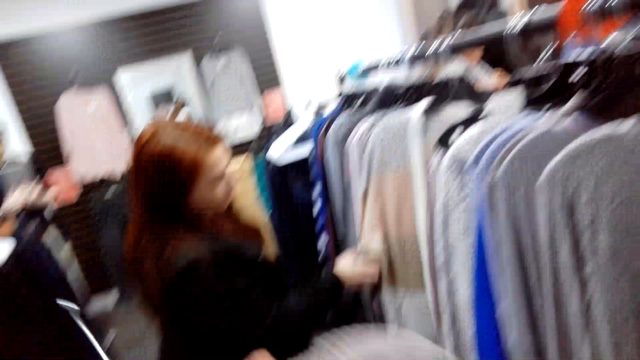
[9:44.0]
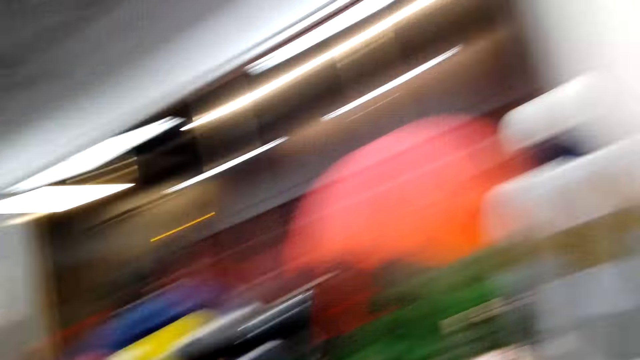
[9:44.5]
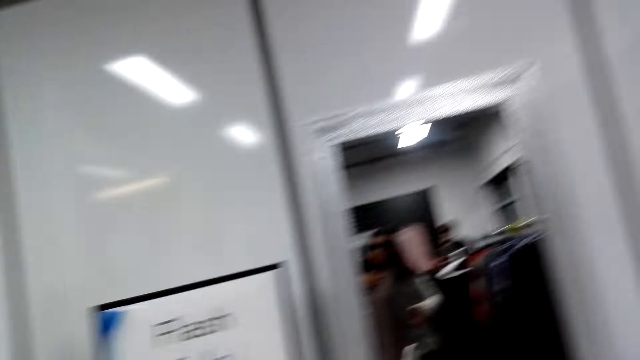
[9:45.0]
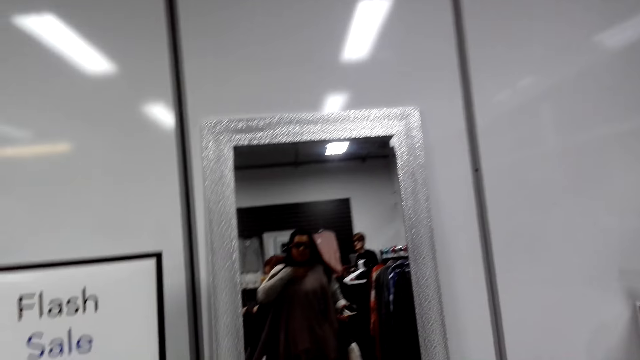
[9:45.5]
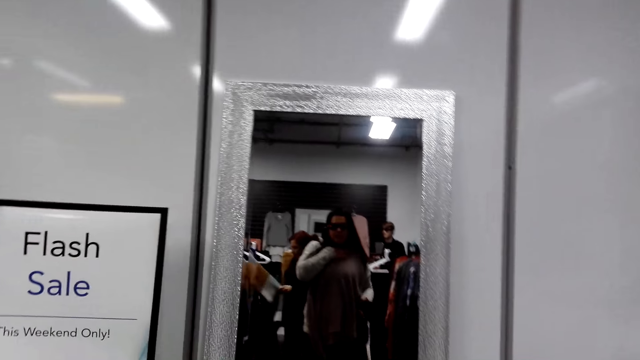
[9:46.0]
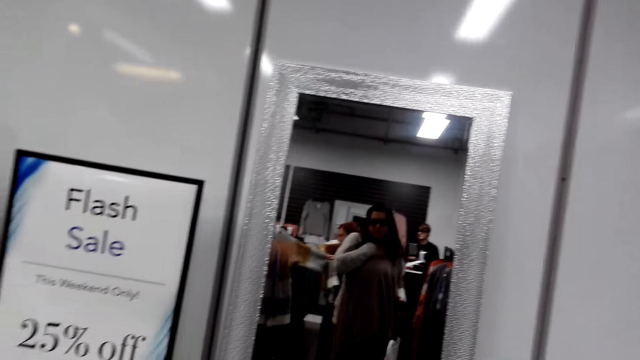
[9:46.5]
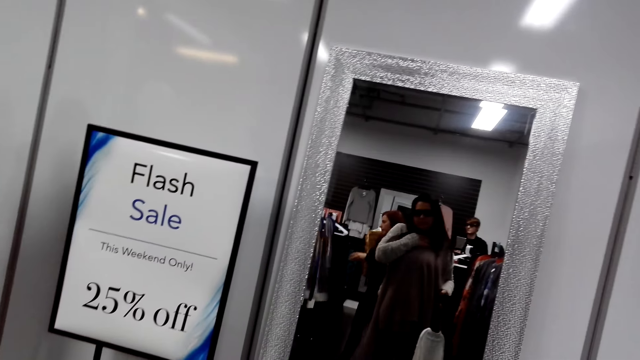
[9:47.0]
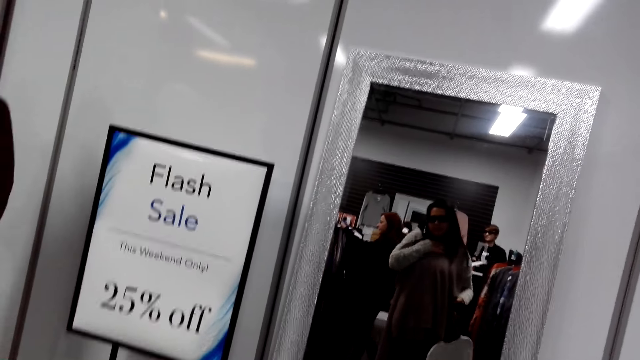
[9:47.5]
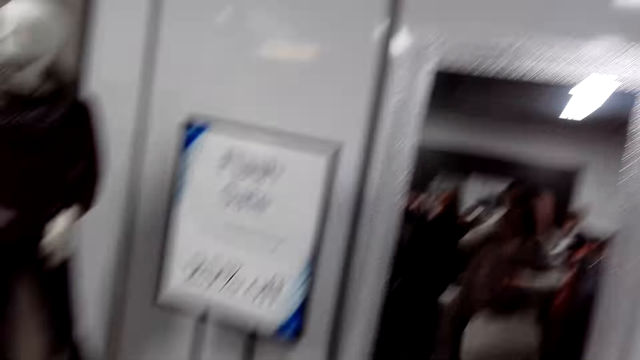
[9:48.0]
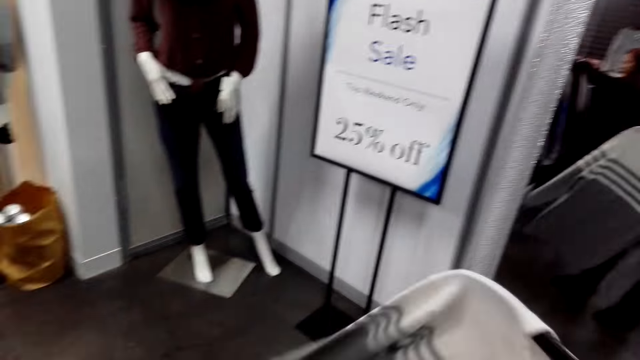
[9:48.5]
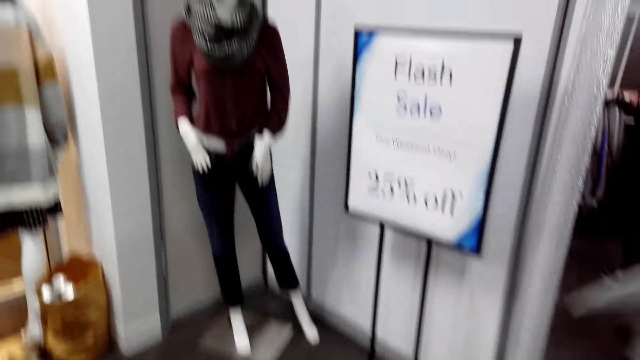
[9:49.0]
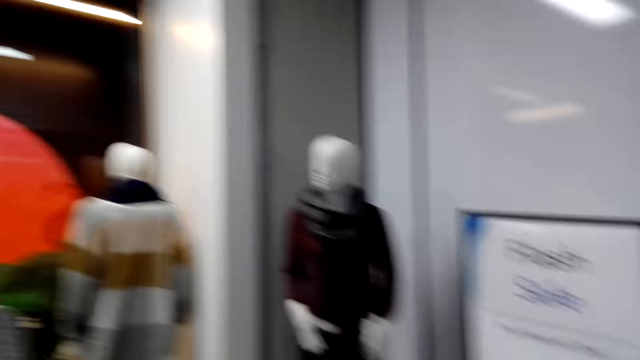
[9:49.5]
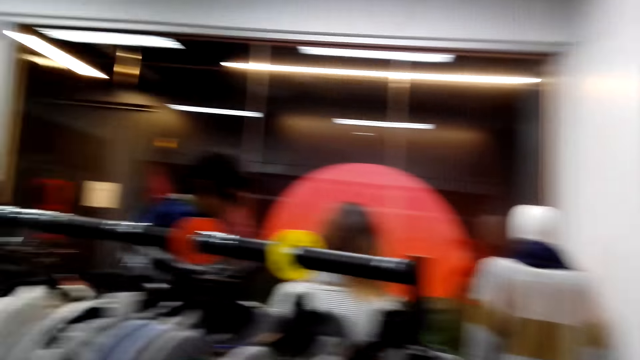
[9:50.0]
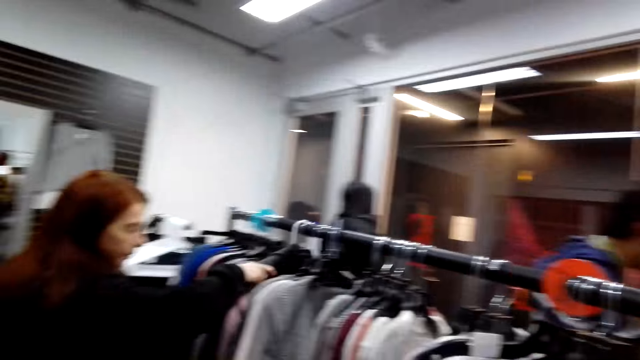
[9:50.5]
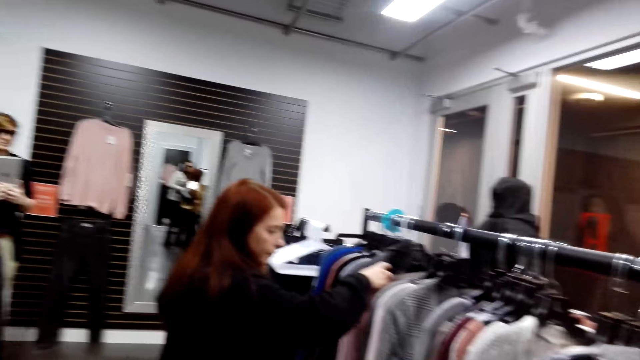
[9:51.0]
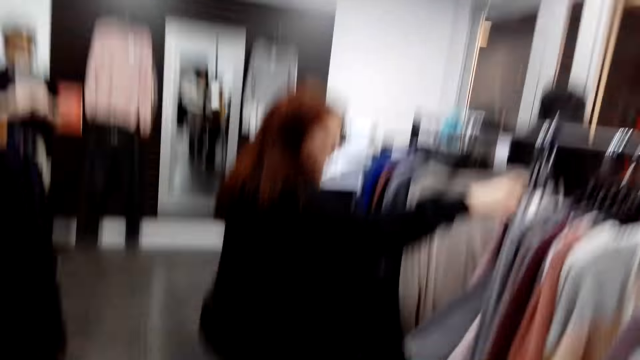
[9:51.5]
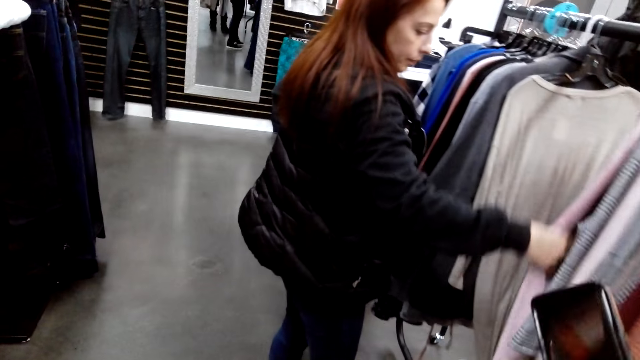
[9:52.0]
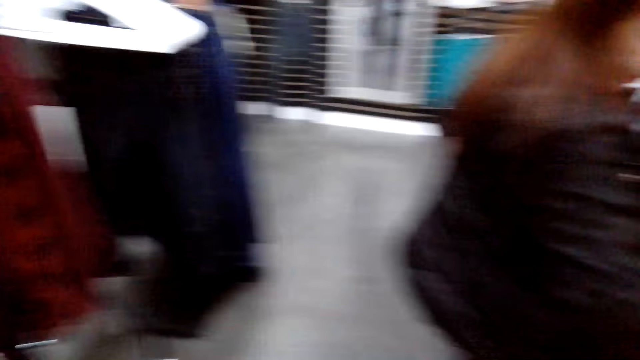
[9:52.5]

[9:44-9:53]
A lady looks at the clothes. The camera wearer looks around, looks at herself in the mirror, and looks around.

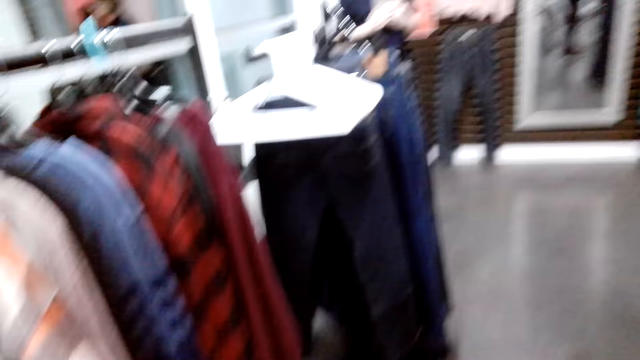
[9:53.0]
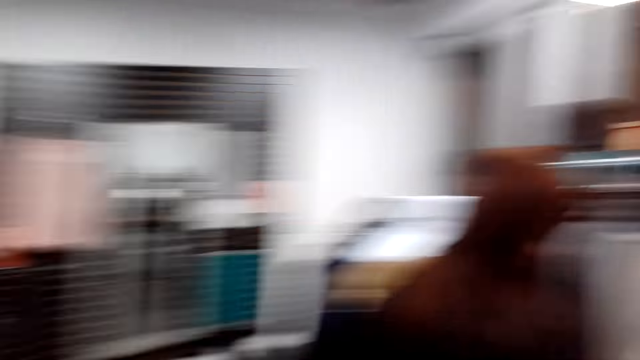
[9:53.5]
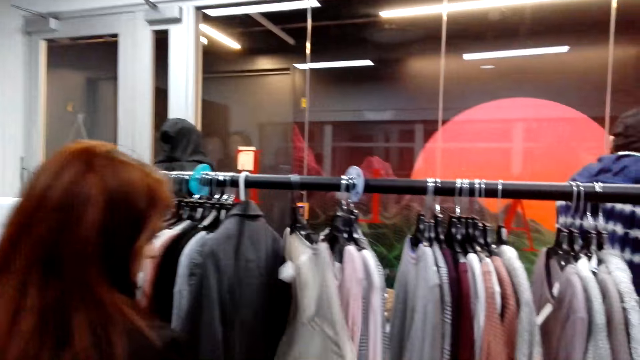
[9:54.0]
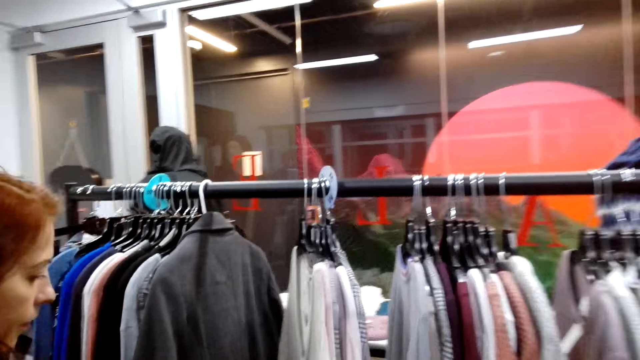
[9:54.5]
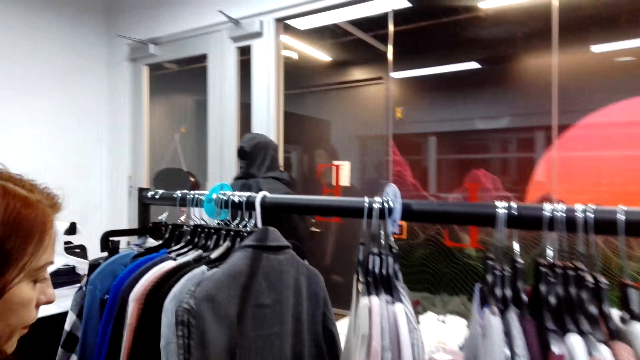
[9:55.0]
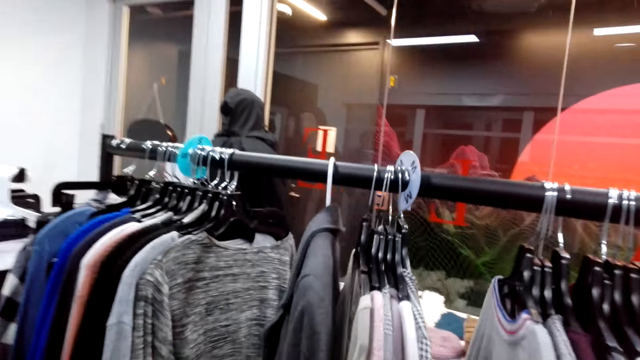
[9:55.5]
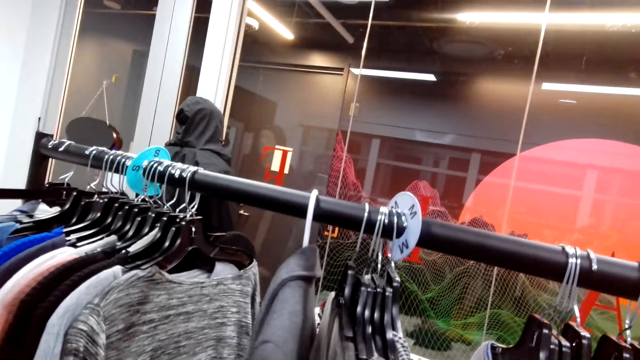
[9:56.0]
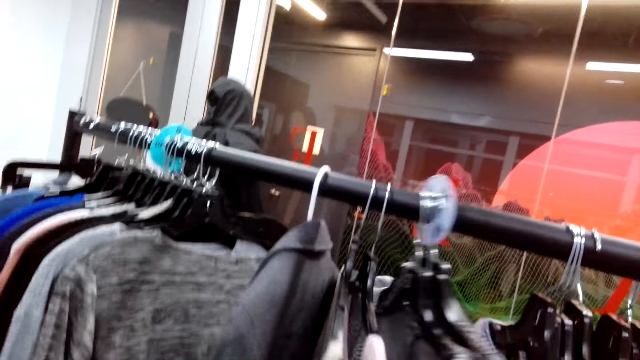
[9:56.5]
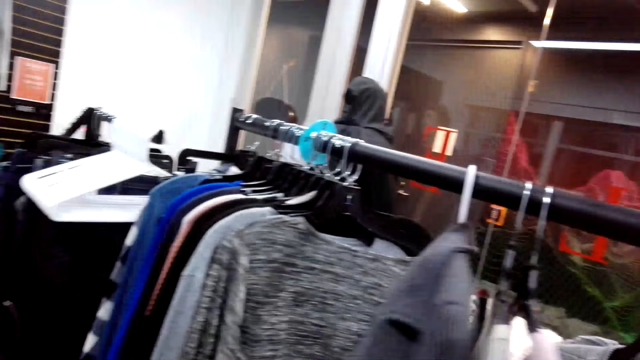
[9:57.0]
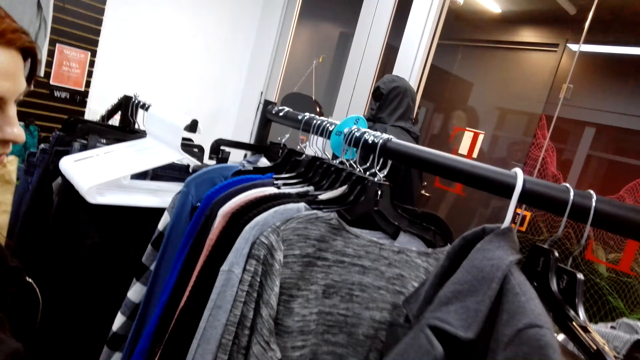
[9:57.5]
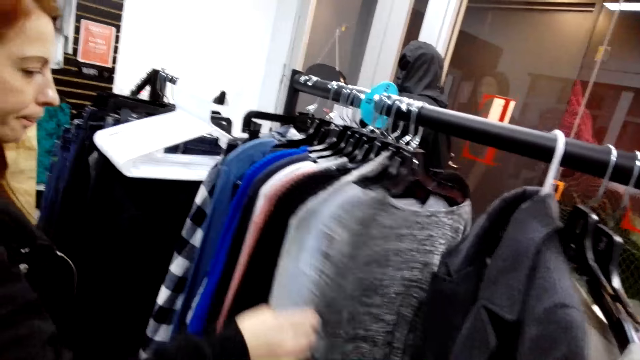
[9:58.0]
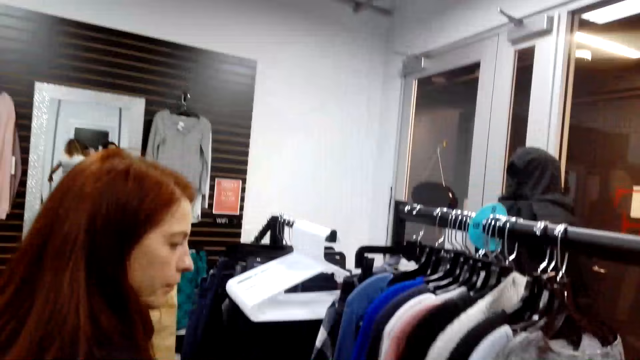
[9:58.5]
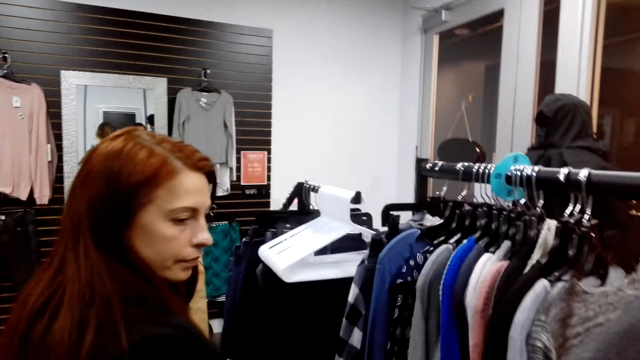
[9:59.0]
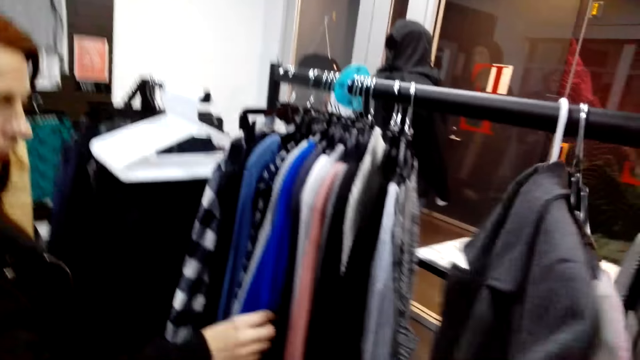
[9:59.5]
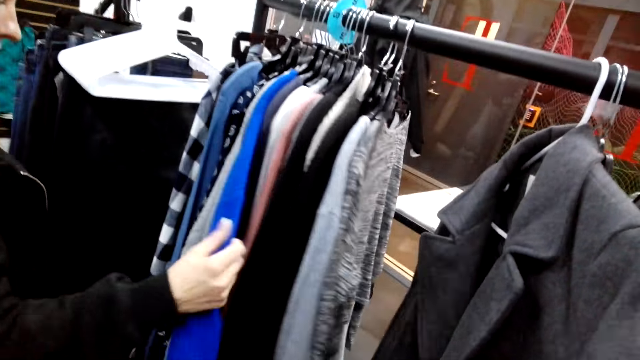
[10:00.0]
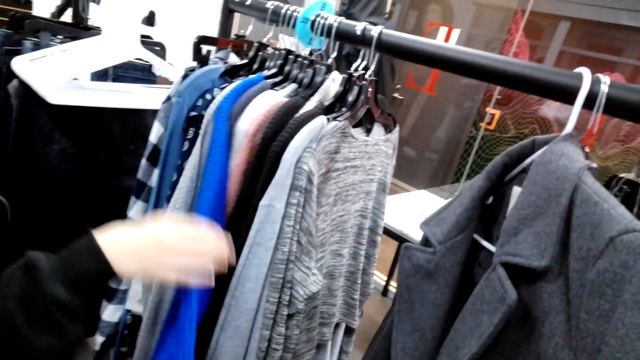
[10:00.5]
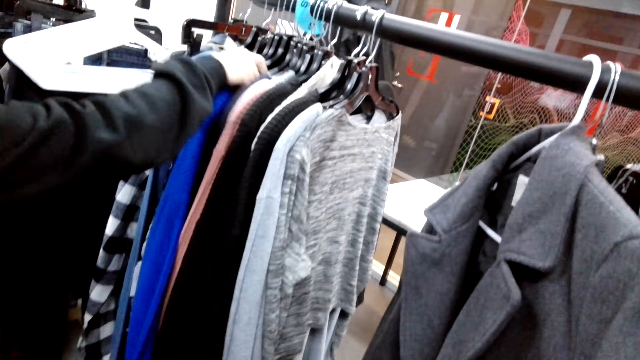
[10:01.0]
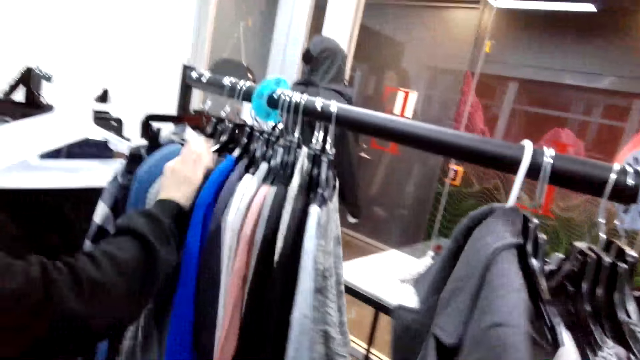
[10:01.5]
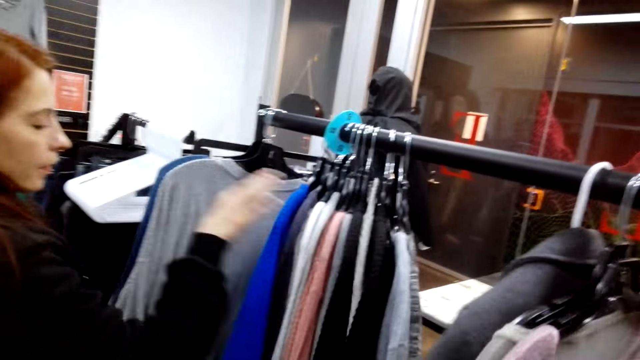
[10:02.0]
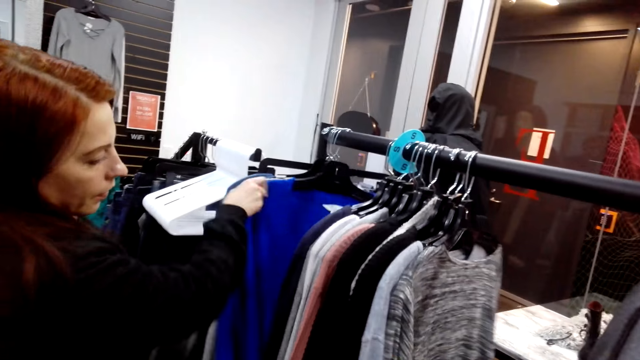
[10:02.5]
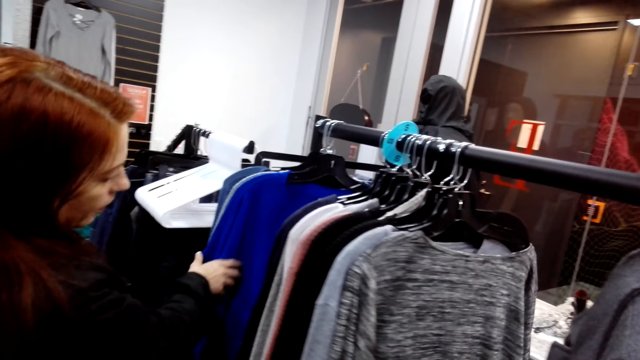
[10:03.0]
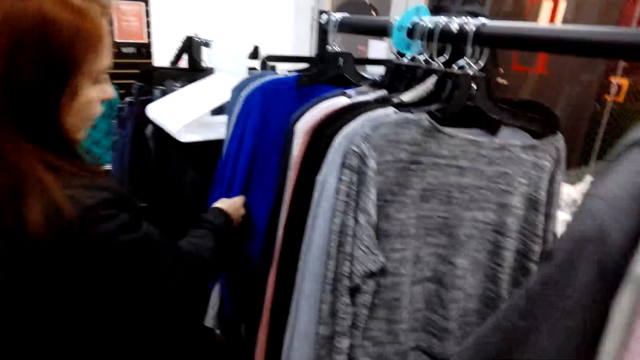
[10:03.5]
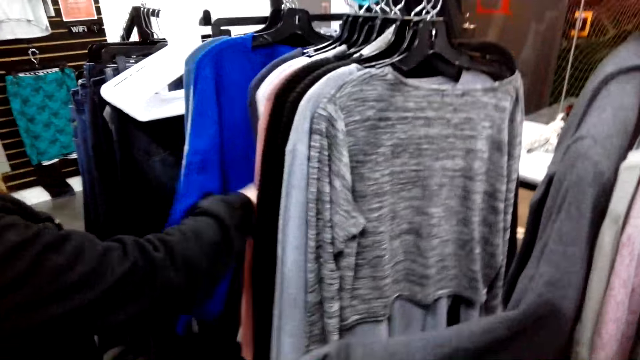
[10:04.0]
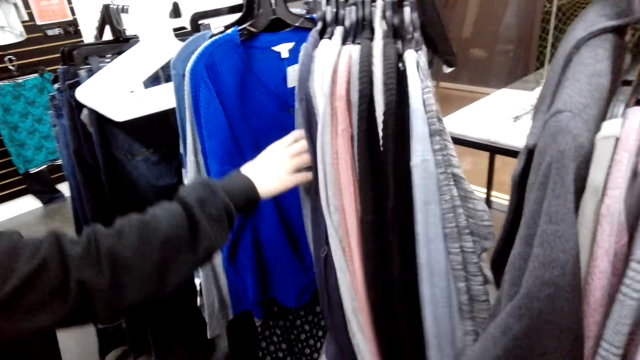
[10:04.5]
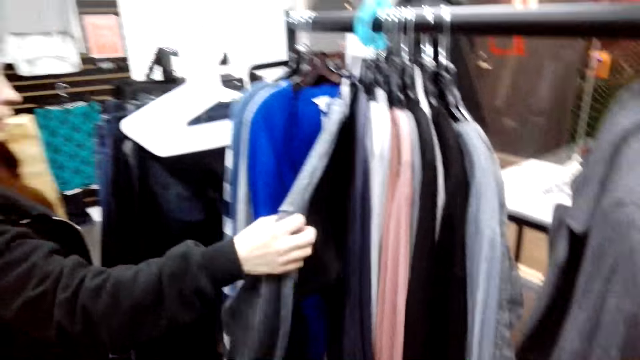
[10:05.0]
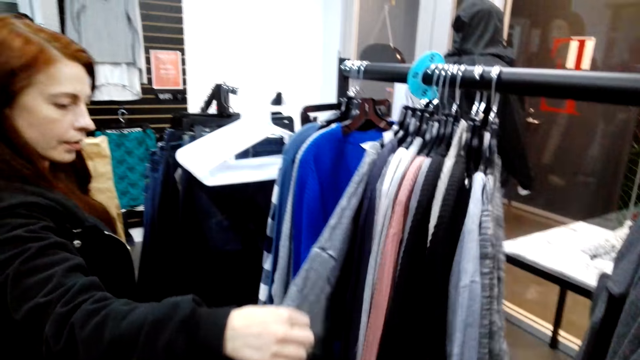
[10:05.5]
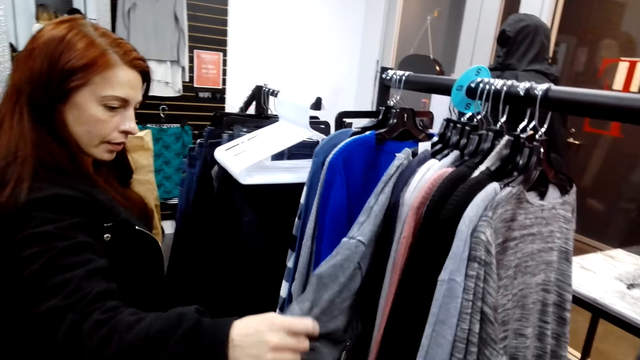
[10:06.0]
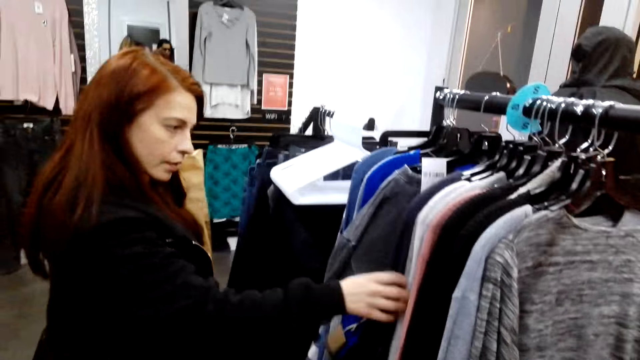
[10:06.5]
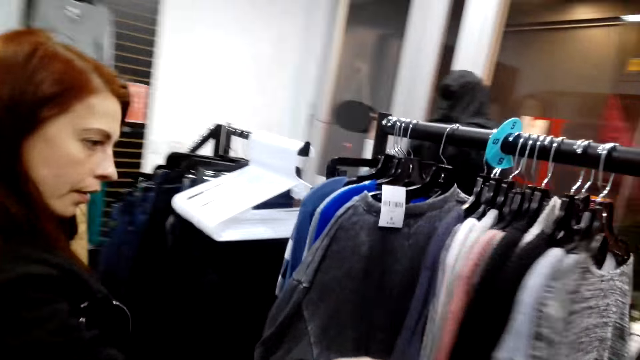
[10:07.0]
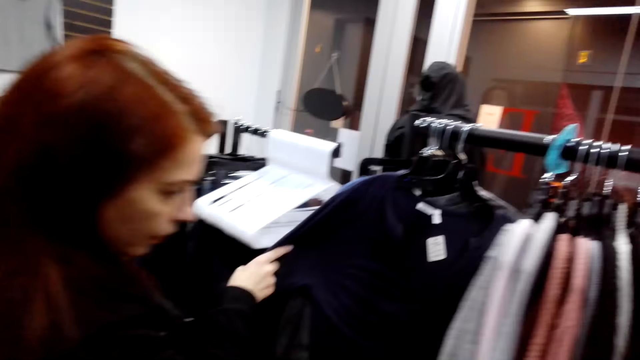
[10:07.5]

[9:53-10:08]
A lady looks at the clothes. The camera wearer walks near the hanger. The lady moves the clothes and looks at the clothes. The camera wearer looks at the clothes. The lady moves the clothes. The lady looks at the cloth. The lady moves the cloth. She moves the cloth again.
